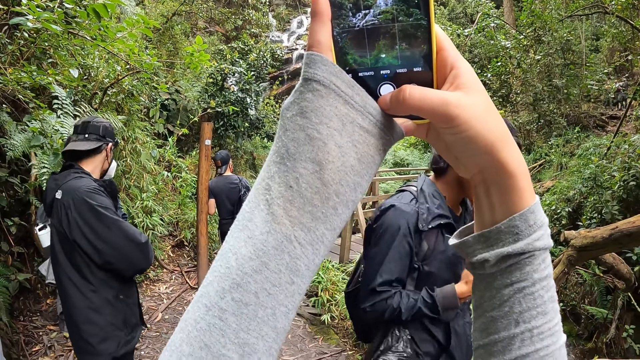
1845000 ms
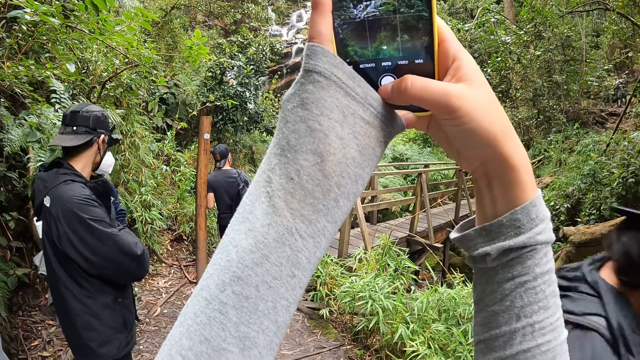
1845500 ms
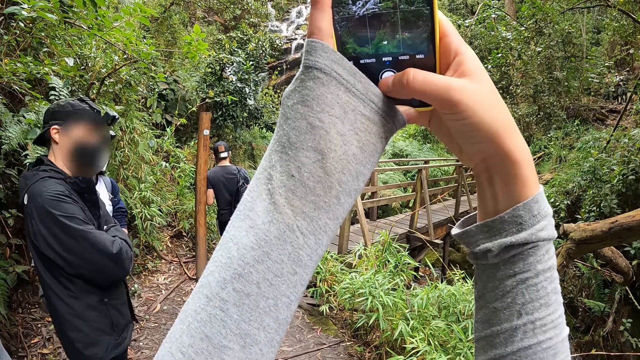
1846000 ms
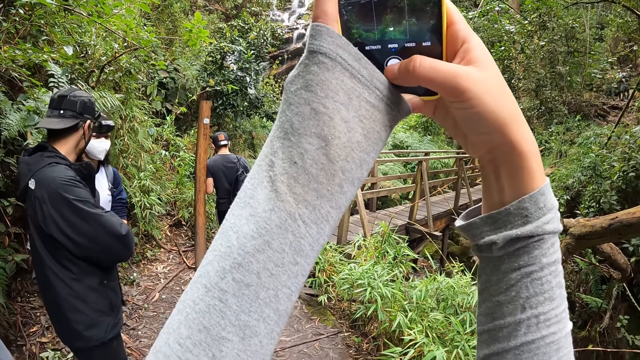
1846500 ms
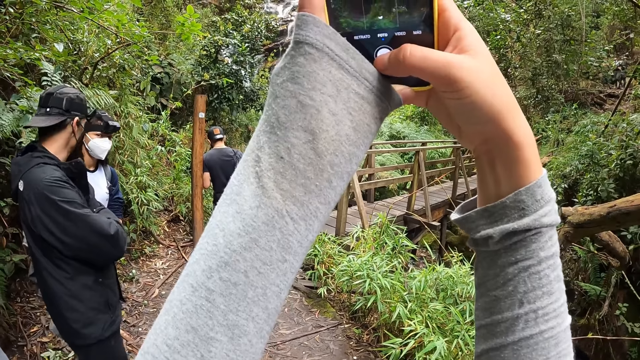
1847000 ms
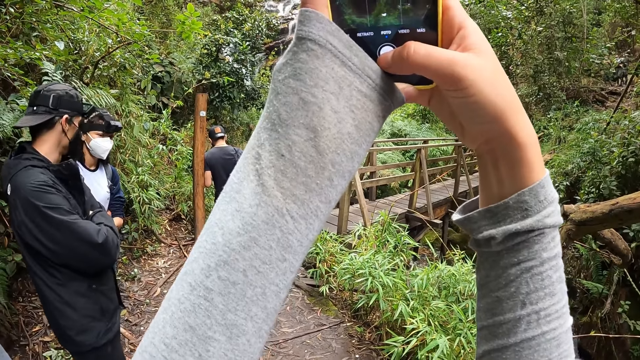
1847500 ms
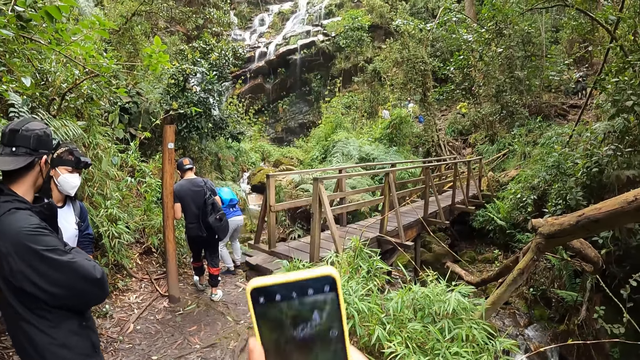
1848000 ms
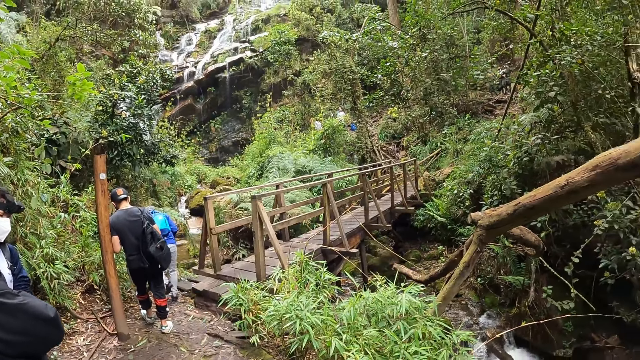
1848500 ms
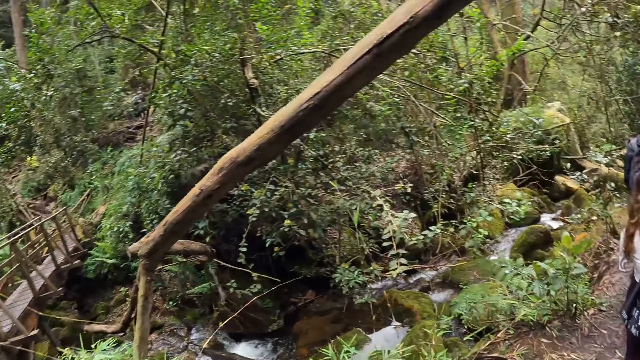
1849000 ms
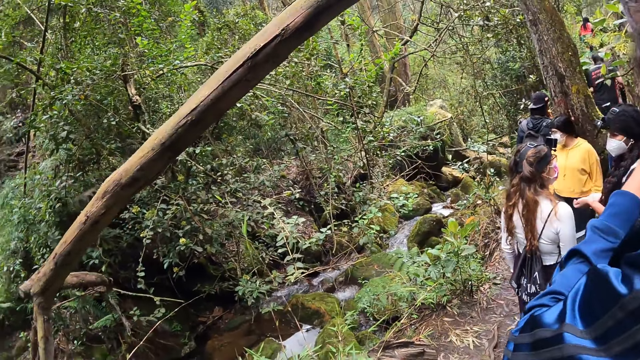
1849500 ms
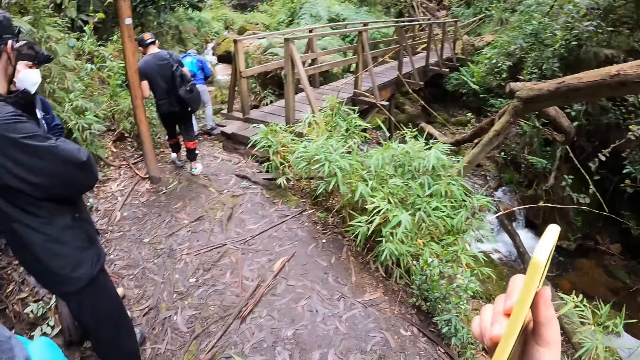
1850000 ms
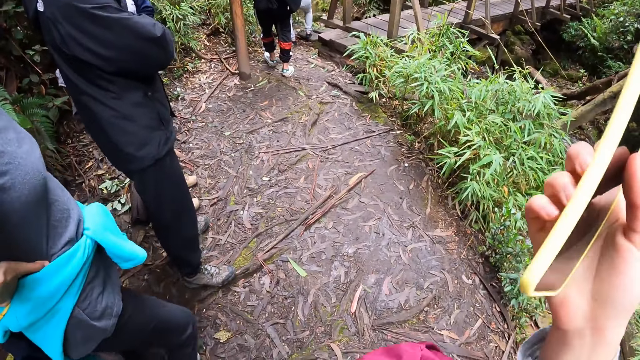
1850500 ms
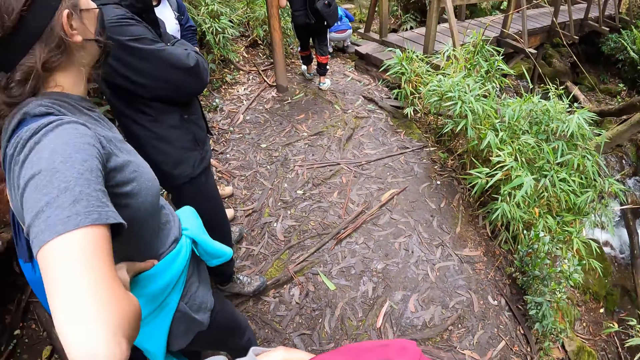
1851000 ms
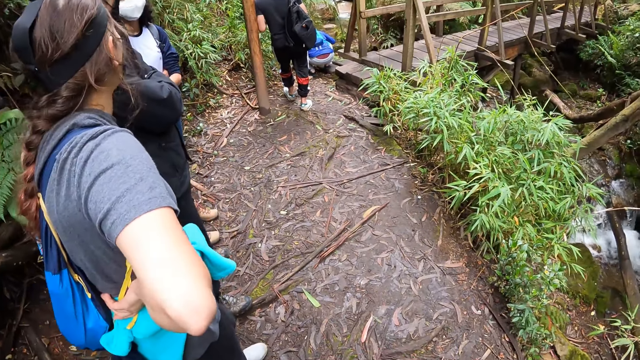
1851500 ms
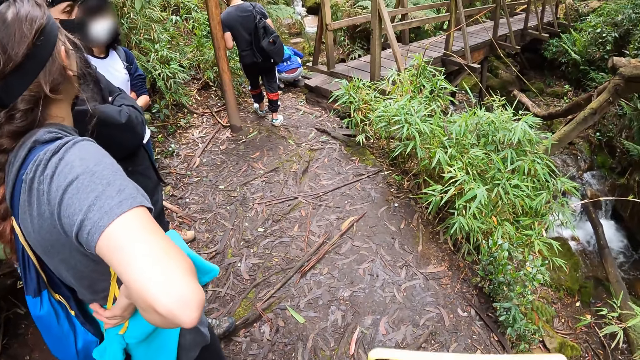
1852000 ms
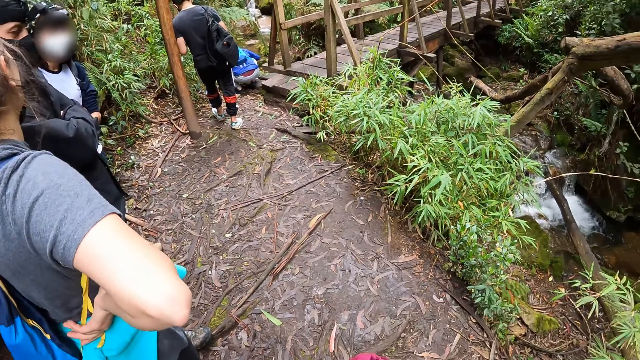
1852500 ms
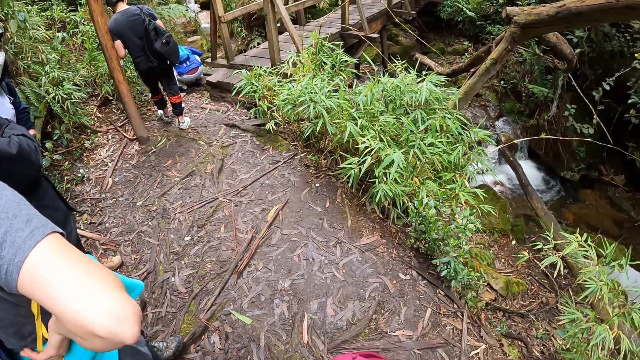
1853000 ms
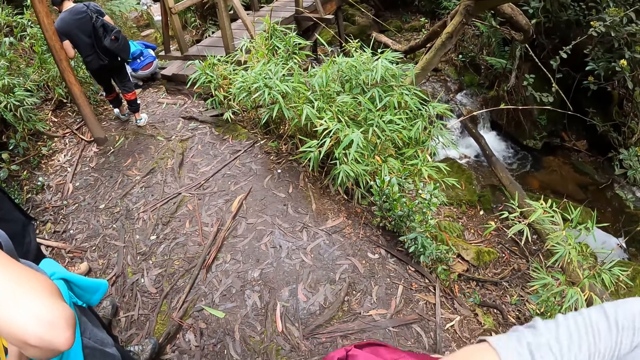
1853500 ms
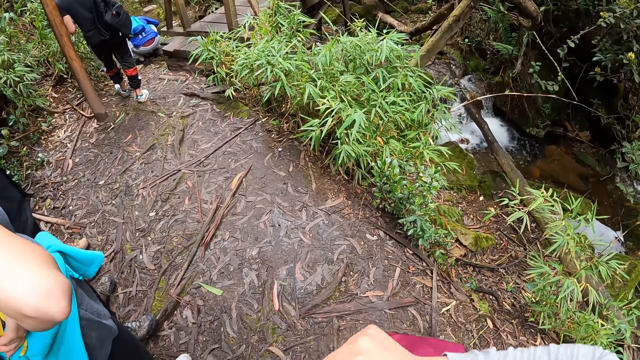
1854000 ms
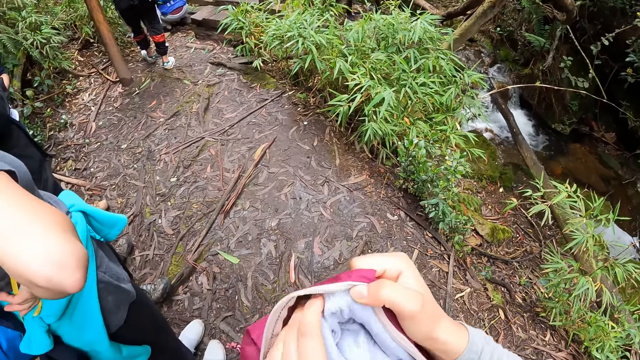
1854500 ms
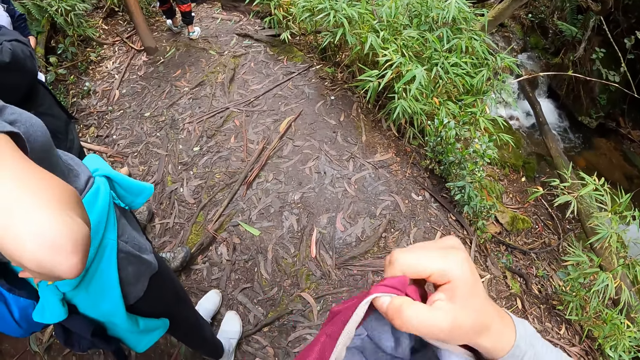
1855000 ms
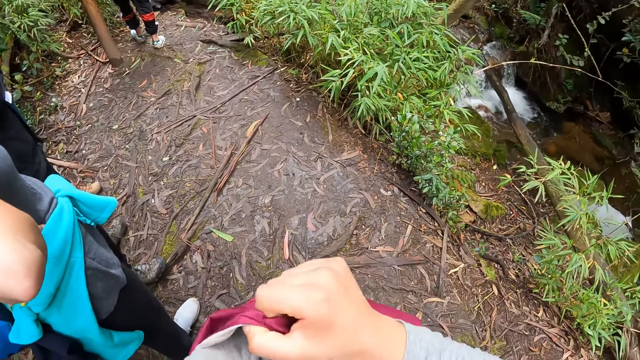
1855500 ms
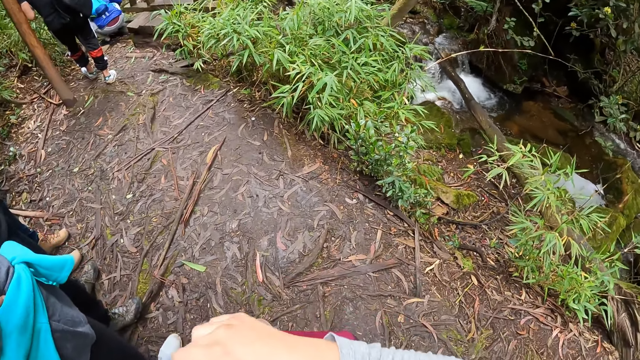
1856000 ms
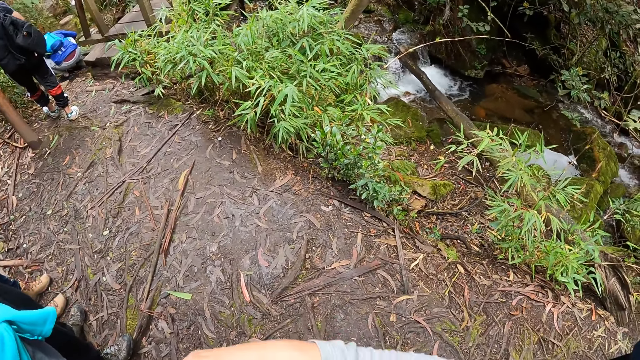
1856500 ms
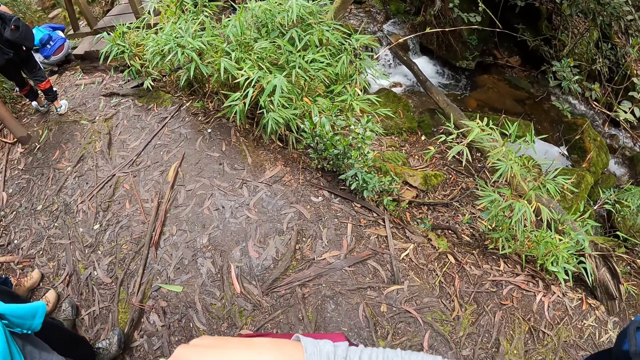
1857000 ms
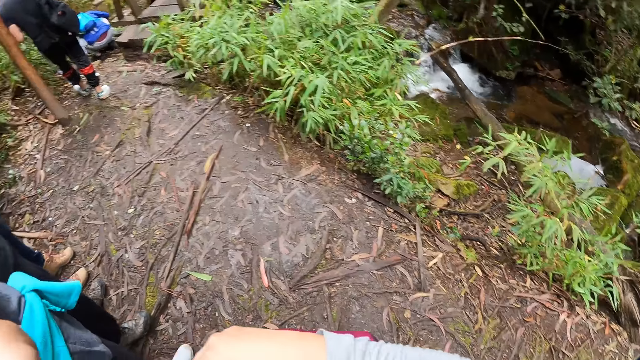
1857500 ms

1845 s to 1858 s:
The camera wearer takes a picture with the phone in her hands again. She drops her hands. She looks around the area. She turns, turns back. She puts the phone in the bag with her right hand. She puts her left hand into the bag.

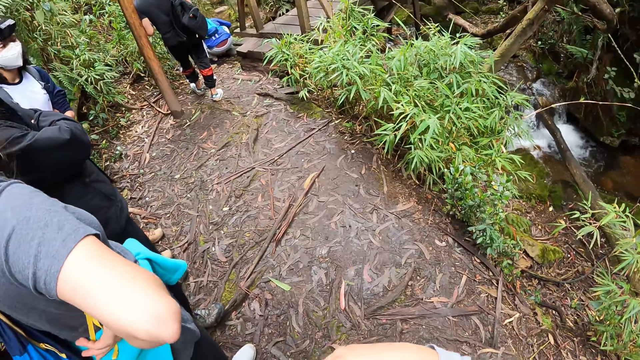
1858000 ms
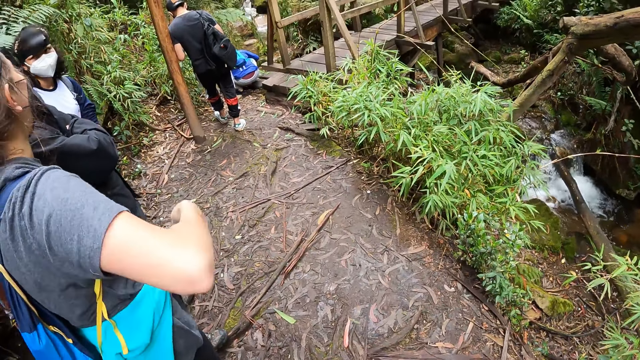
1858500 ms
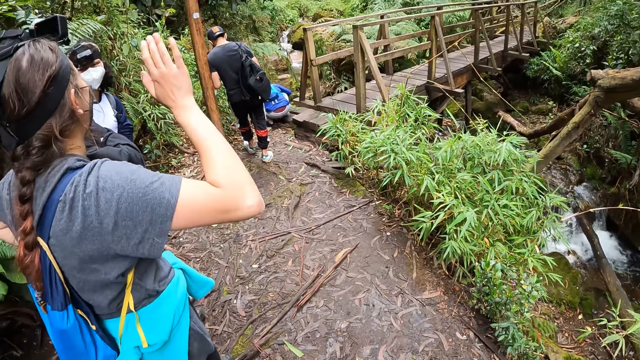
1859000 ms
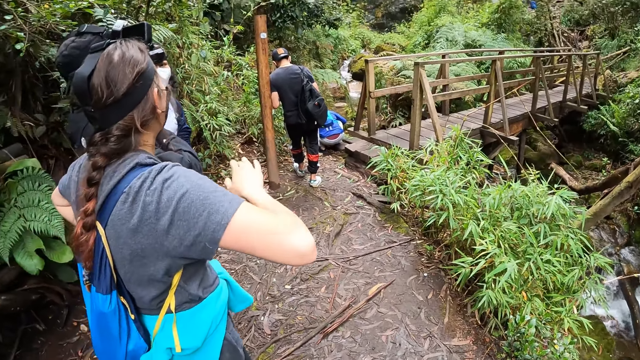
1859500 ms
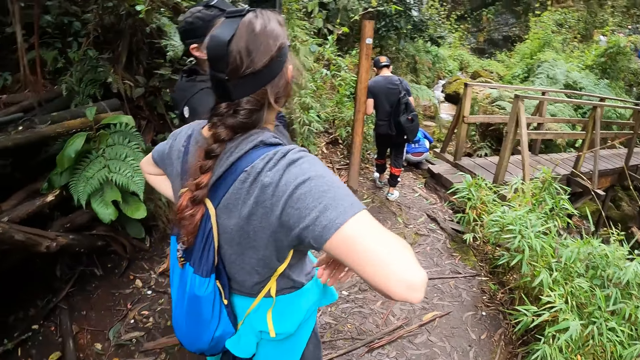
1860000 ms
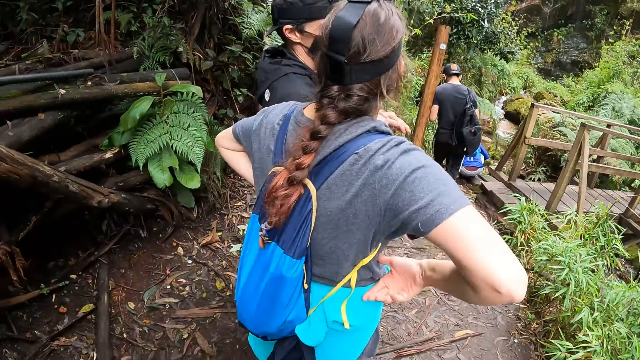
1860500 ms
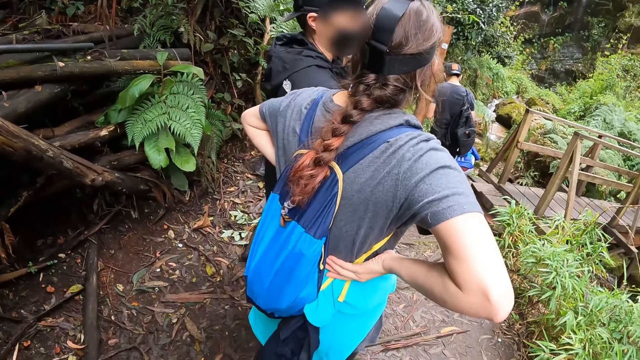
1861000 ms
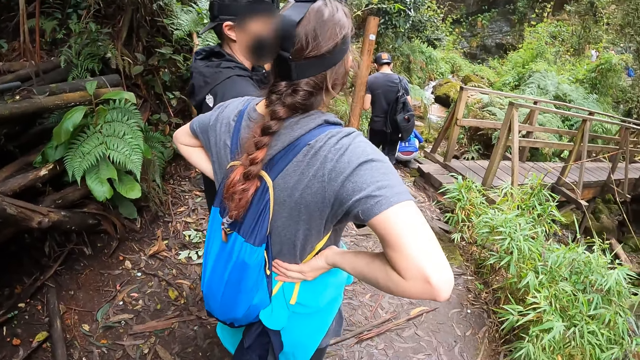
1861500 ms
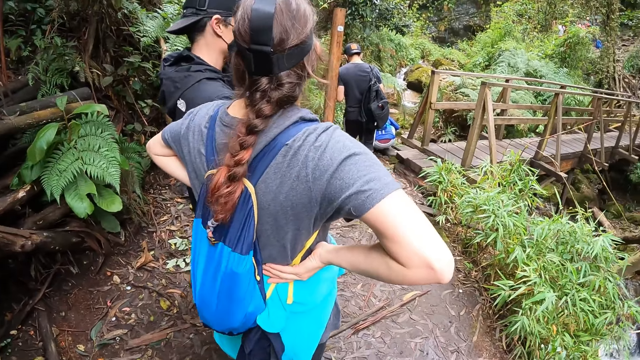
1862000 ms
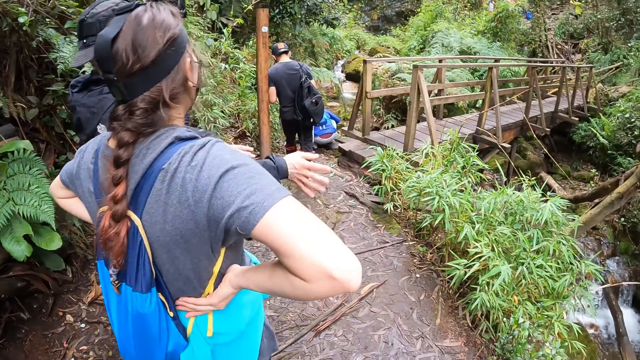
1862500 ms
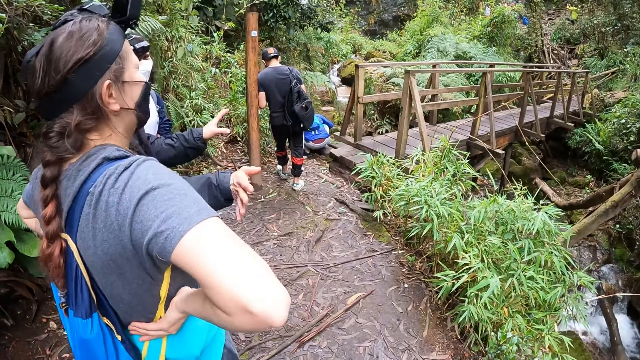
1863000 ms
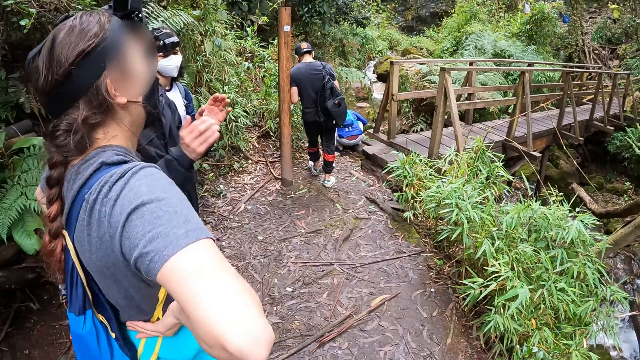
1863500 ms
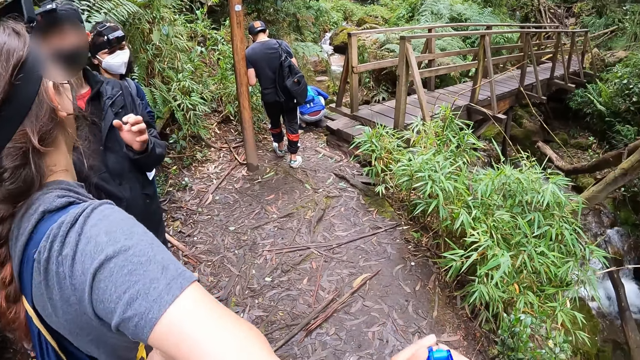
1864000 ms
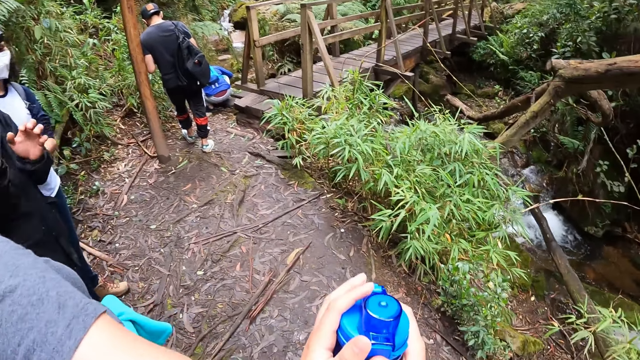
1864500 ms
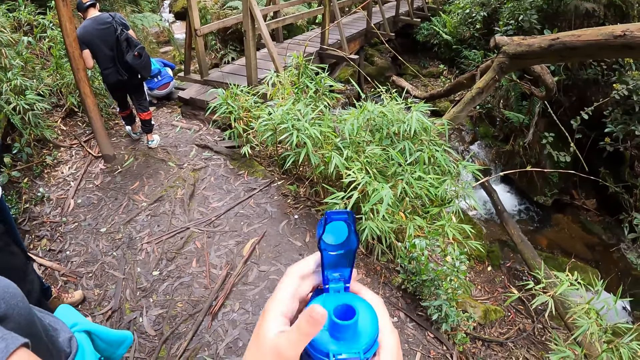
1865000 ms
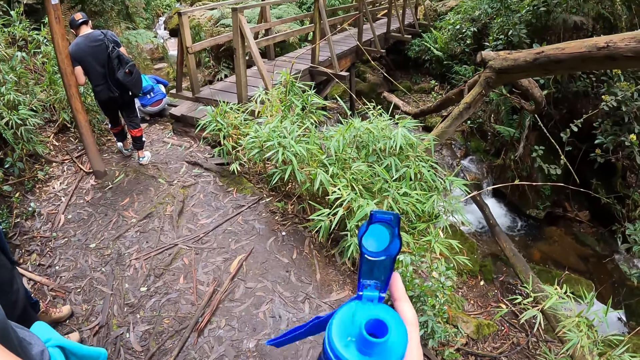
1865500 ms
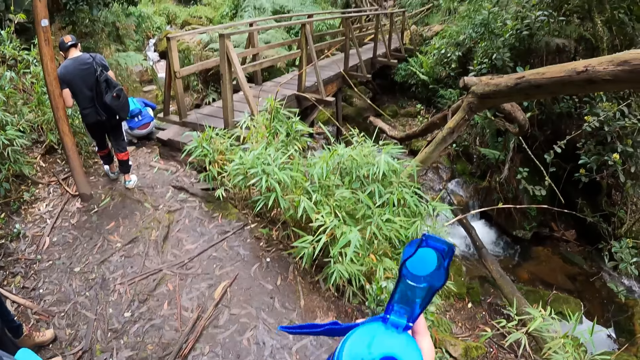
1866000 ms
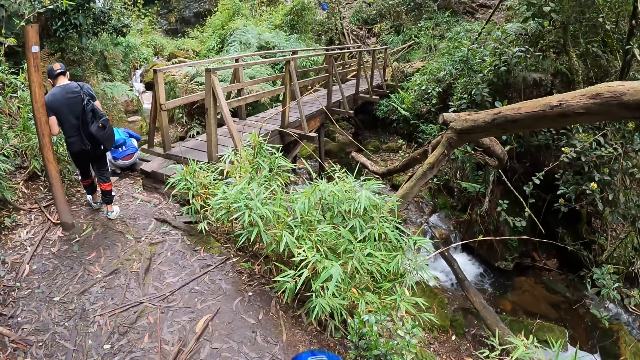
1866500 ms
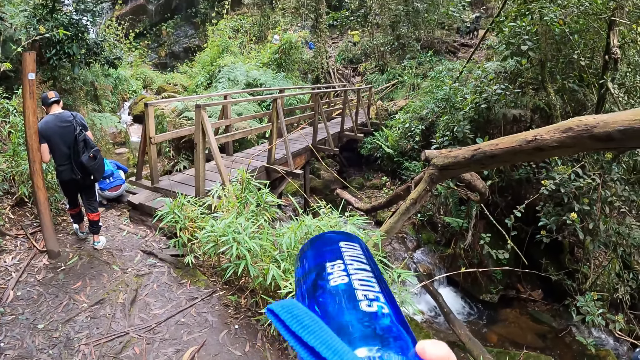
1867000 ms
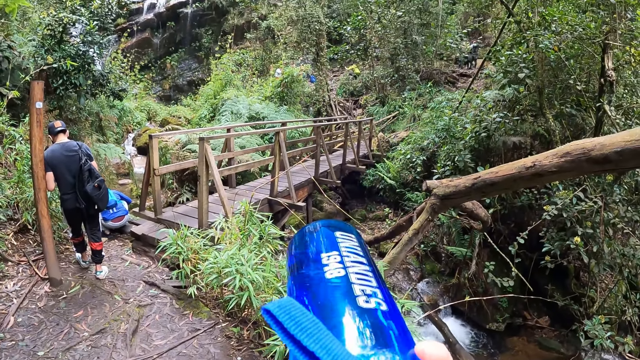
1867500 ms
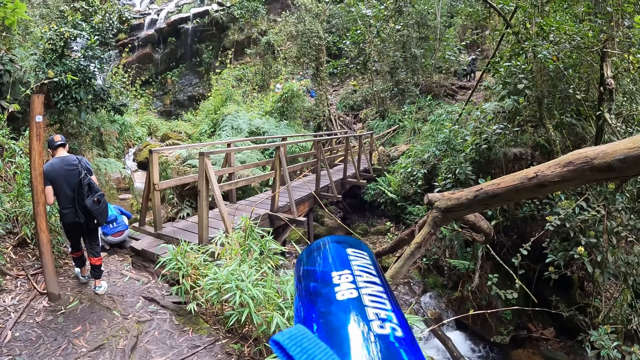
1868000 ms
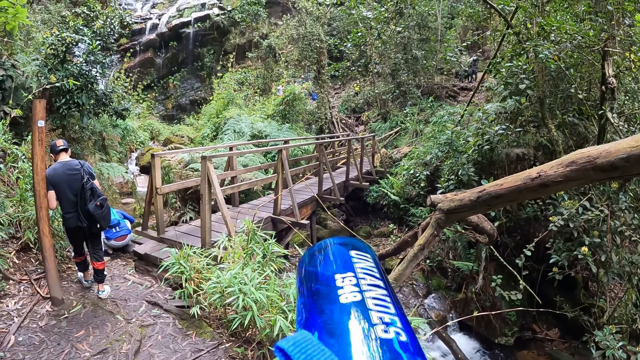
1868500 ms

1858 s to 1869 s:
The woman interacts with the man. The woman moves her right hand. The camera wearer looks around the area. The man moves his right hand. The woman places her right hand on her waist. The man gesticulates with both hands. The camera wearer holds a water bottle. She opens the bottle with her left hand. She drinks water from the bottle in her right hand.
